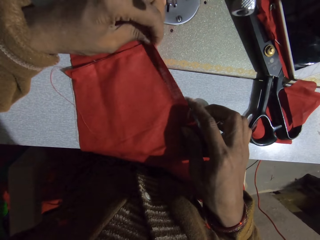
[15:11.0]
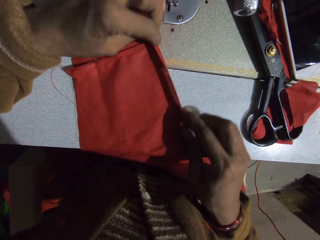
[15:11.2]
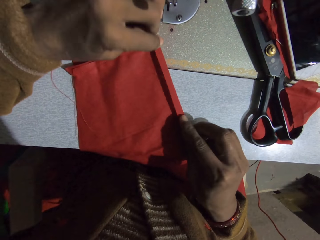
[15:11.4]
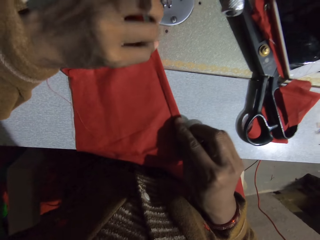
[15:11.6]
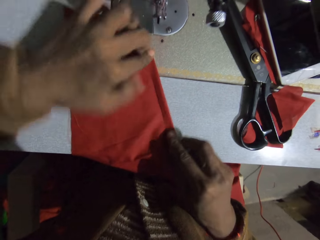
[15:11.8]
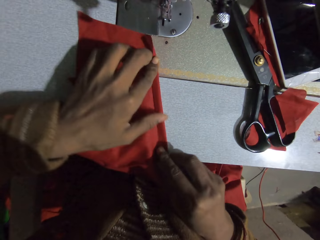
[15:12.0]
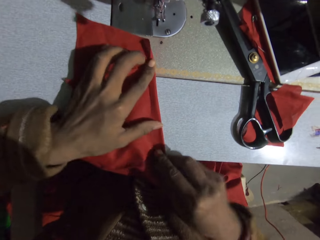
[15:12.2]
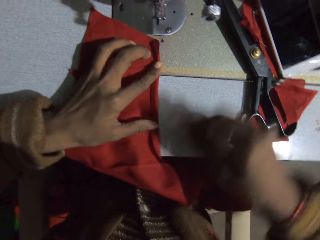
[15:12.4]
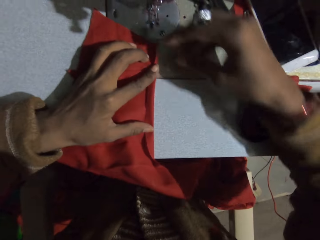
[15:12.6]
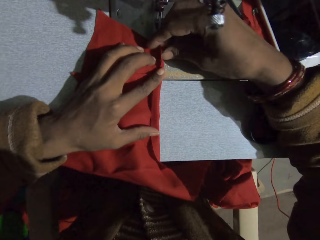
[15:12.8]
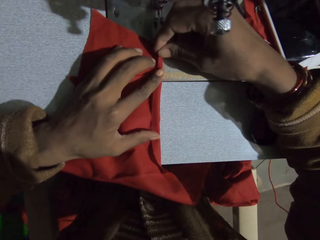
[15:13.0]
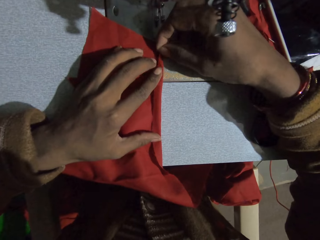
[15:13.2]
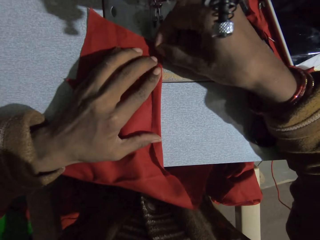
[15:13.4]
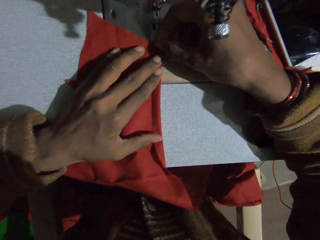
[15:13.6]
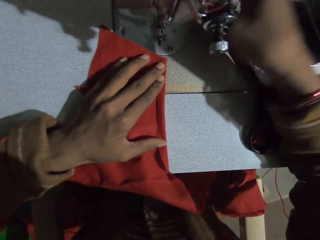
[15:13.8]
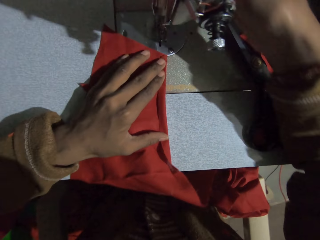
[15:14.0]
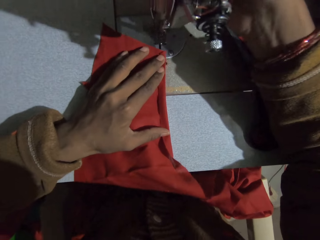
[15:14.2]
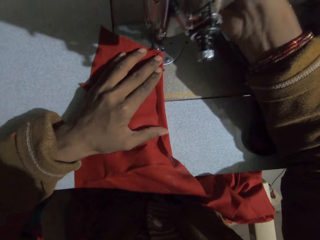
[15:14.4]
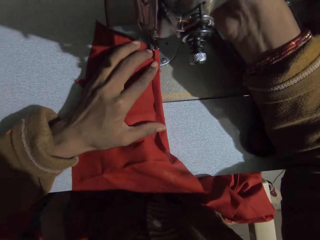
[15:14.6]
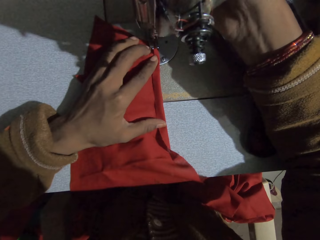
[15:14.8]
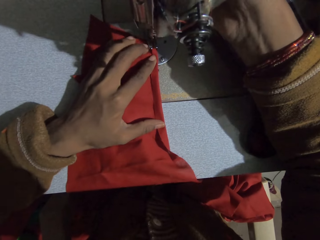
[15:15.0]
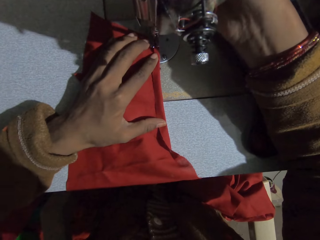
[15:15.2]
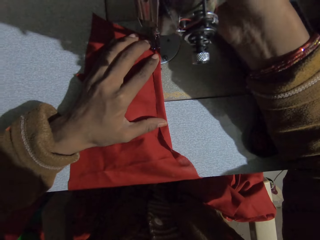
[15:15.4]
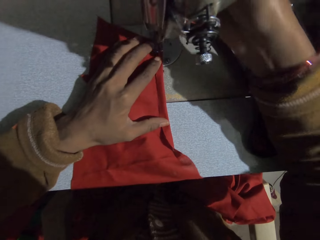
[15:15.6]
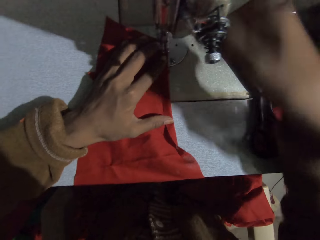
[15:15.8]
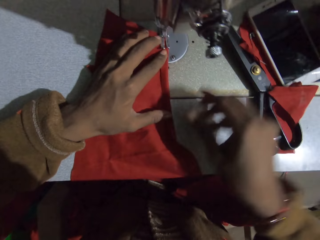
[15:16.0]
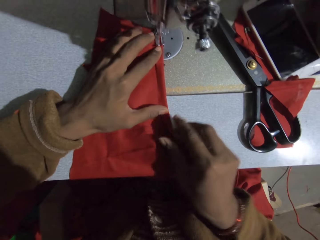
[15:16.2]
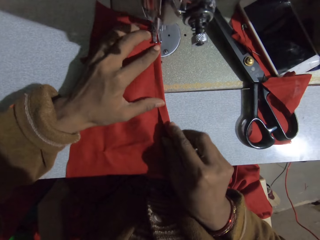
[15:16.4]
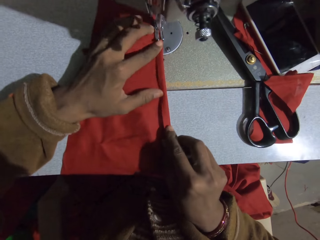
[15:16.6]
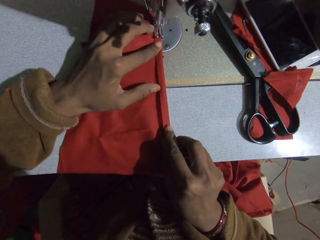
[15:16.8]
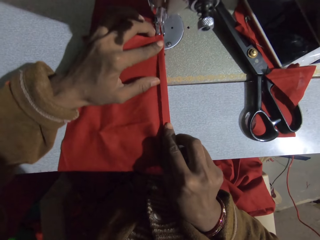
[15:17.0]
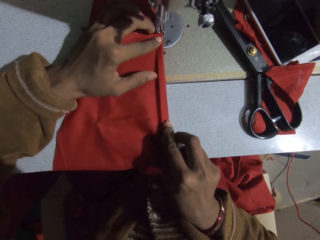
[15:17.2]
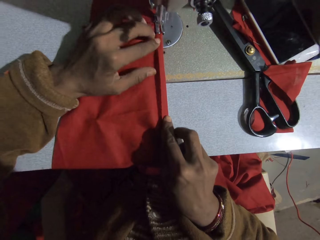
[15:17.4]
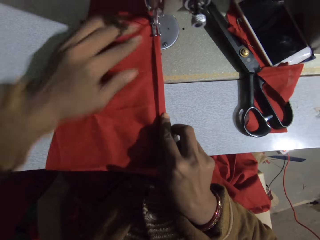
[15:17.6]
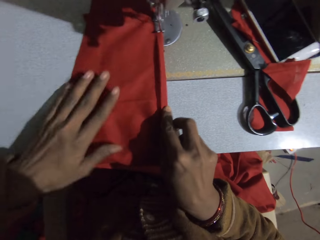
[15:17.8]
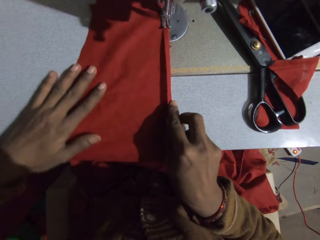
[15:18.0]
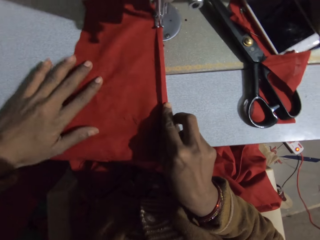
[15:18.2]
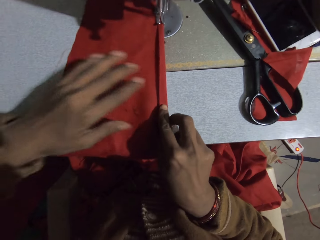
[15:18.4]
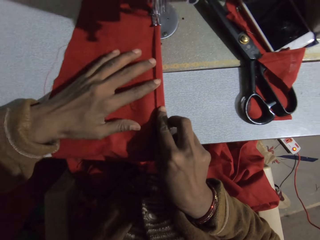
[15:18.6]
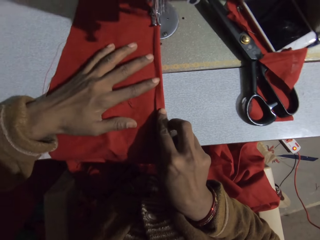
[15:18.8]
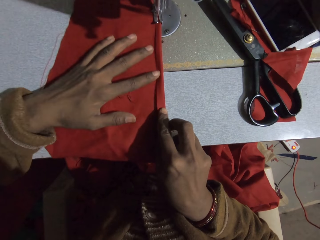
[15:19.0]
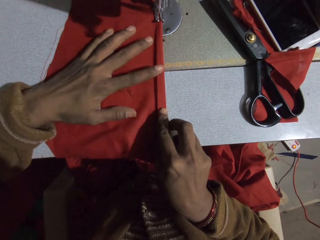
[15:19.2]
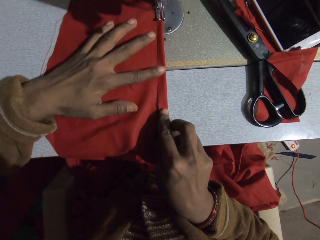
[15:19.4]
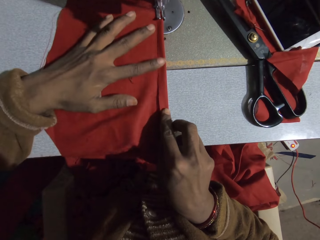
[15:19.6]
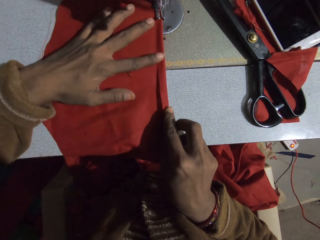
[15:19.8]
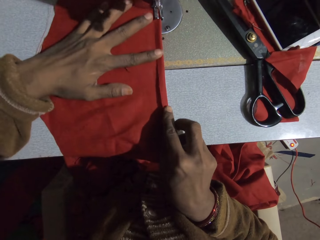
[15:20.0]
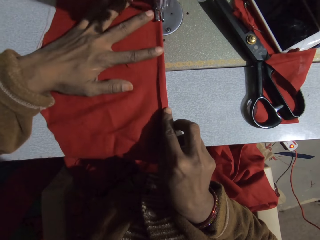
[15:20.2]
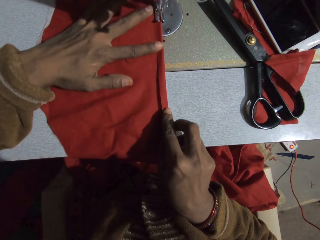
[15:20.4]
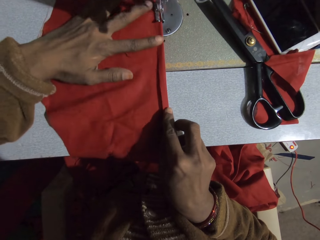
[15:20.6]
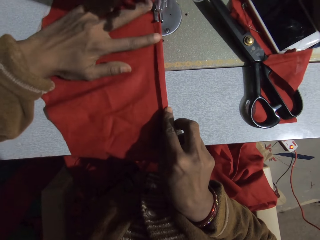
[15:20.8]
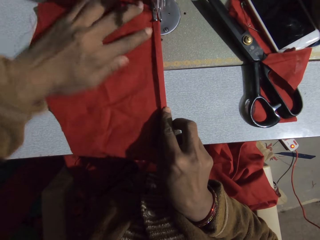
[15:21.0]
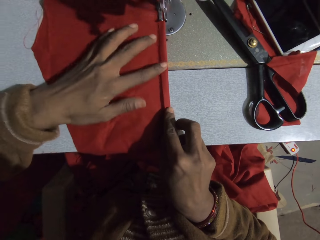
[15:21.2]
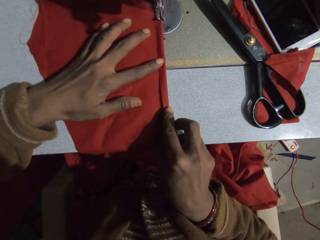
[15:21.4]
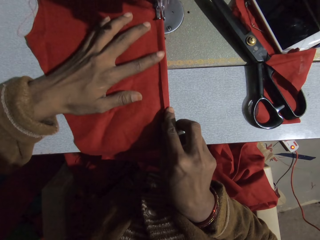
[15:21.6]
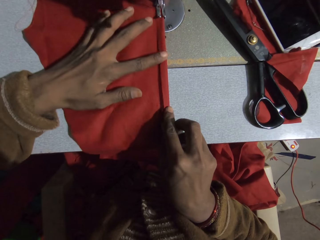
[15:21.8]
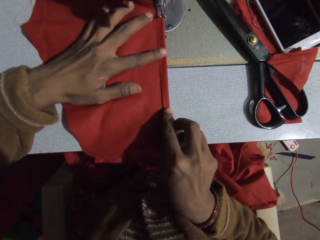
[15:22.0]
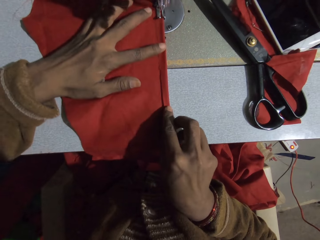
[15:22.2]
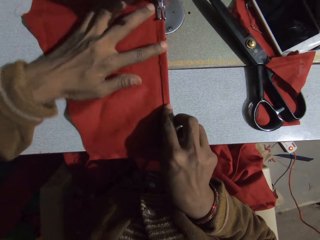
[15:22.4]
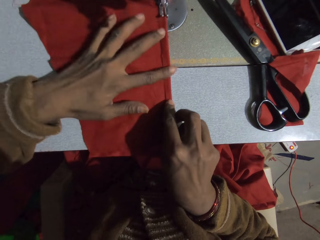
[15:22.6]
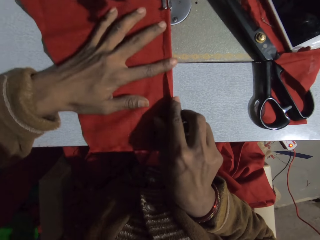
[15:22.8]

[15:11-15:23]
The camera wearer folds the edge of the cloth. They sew the piece of cloth.

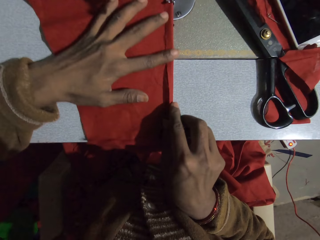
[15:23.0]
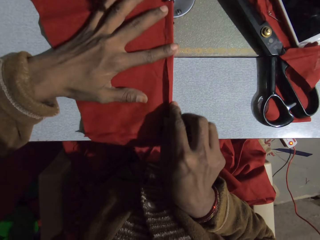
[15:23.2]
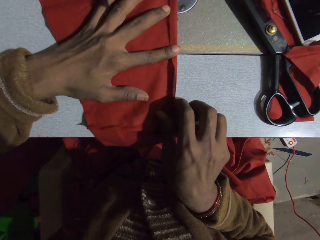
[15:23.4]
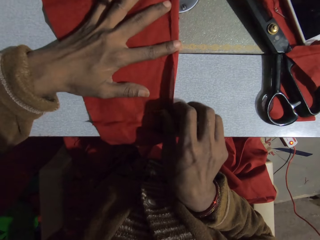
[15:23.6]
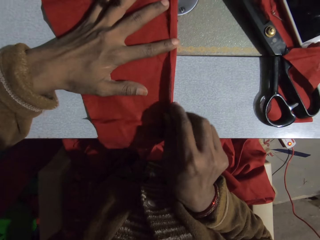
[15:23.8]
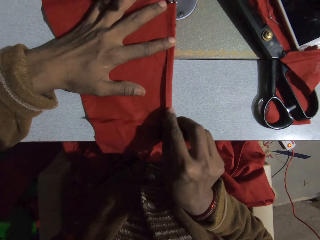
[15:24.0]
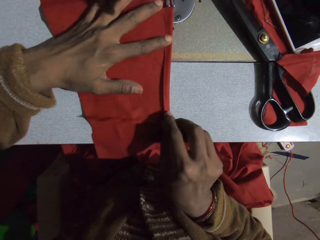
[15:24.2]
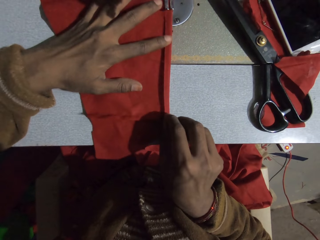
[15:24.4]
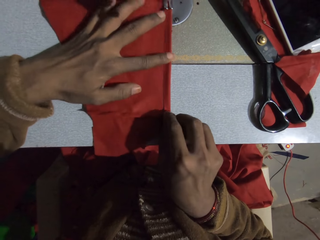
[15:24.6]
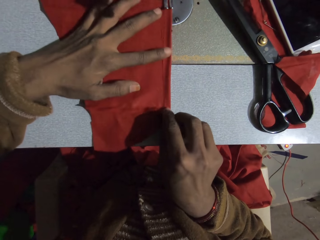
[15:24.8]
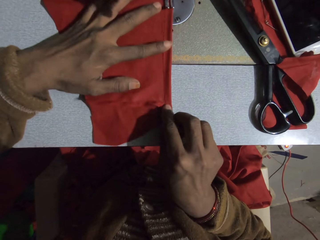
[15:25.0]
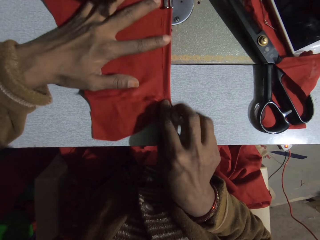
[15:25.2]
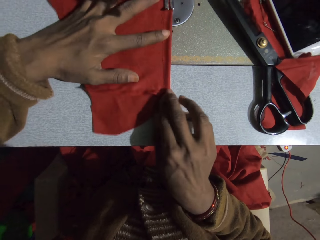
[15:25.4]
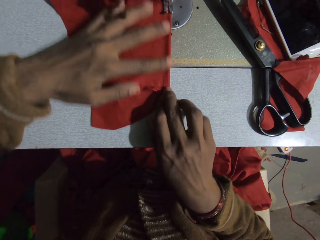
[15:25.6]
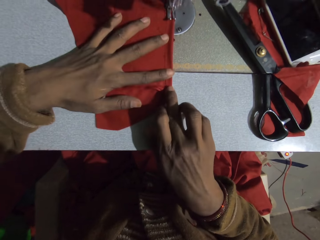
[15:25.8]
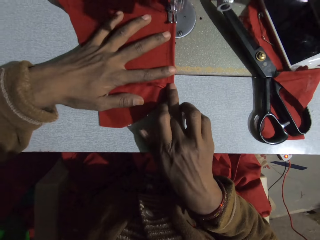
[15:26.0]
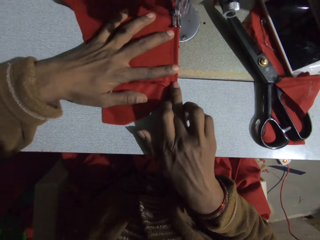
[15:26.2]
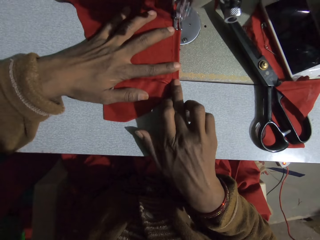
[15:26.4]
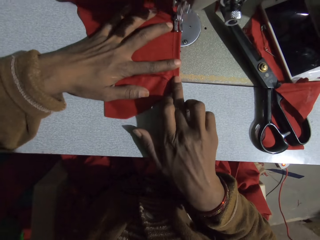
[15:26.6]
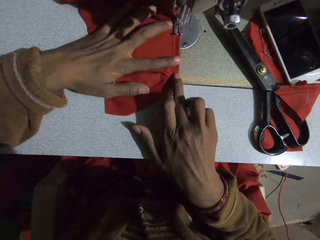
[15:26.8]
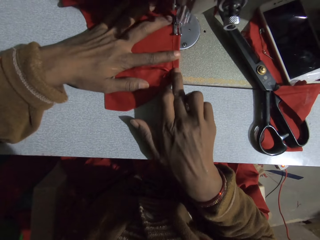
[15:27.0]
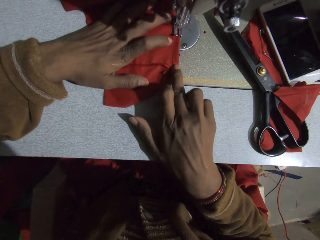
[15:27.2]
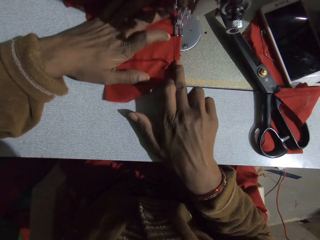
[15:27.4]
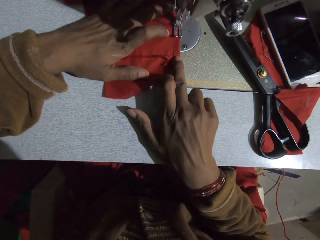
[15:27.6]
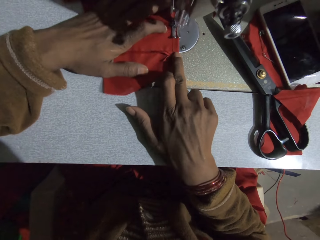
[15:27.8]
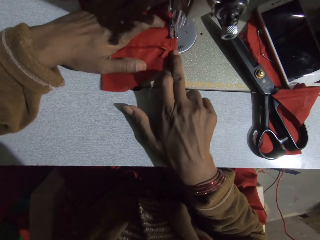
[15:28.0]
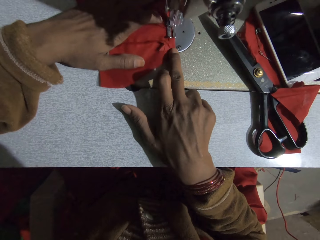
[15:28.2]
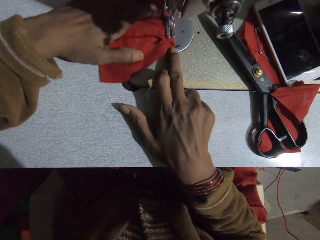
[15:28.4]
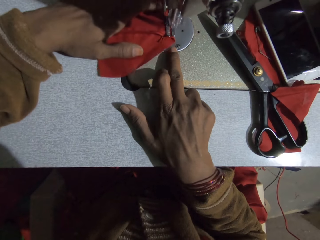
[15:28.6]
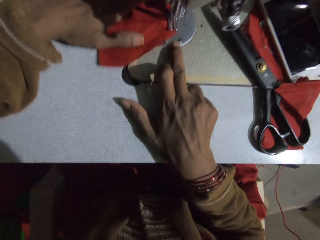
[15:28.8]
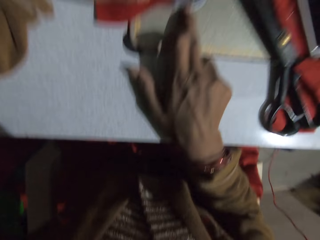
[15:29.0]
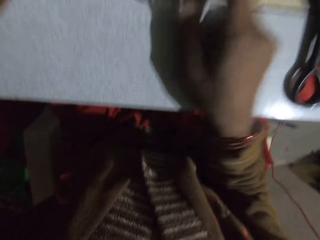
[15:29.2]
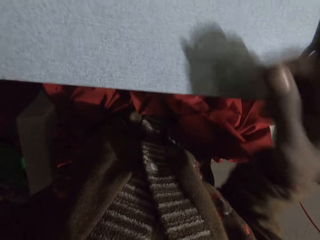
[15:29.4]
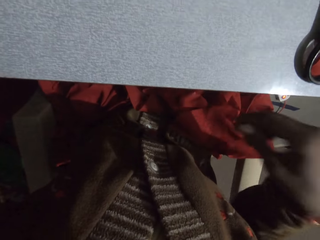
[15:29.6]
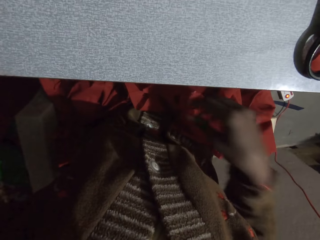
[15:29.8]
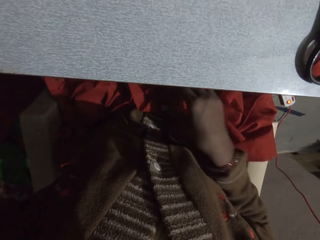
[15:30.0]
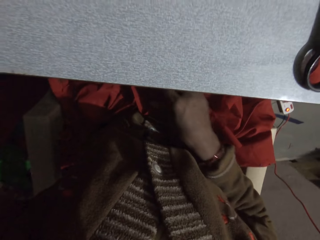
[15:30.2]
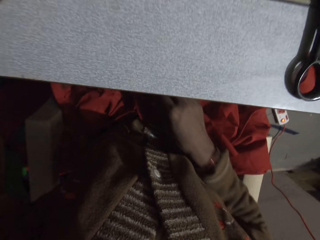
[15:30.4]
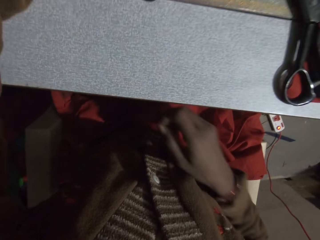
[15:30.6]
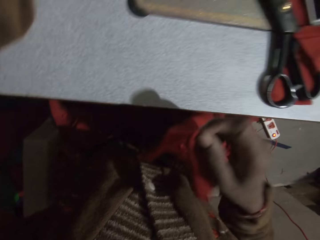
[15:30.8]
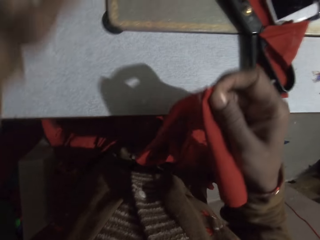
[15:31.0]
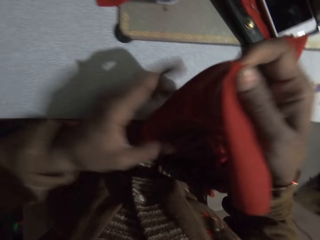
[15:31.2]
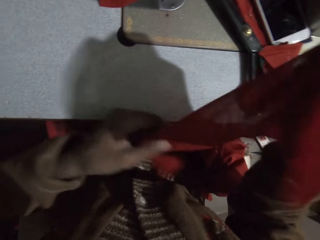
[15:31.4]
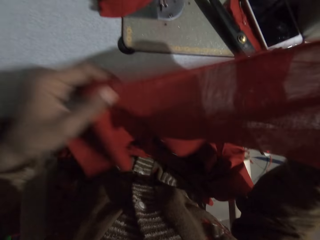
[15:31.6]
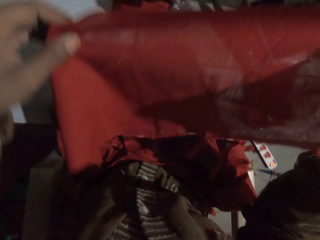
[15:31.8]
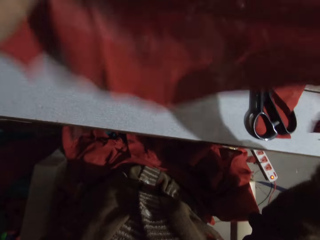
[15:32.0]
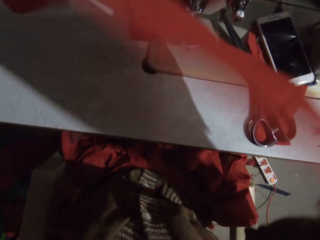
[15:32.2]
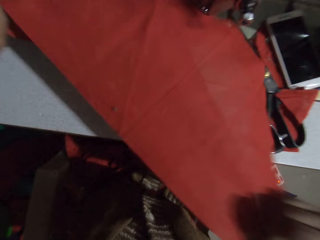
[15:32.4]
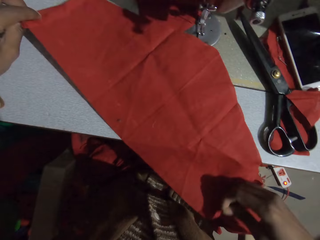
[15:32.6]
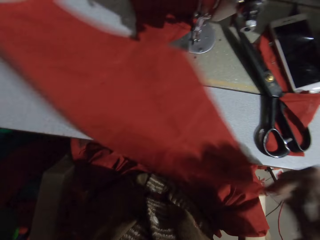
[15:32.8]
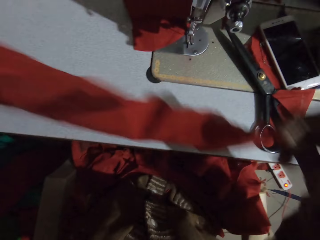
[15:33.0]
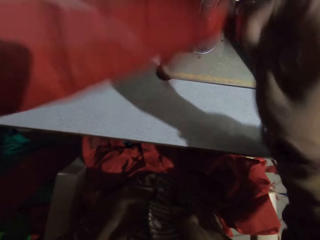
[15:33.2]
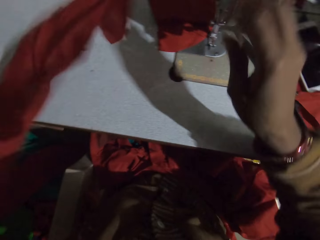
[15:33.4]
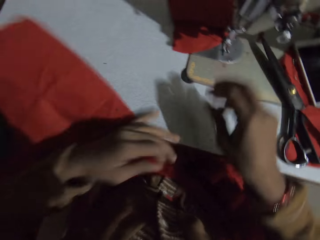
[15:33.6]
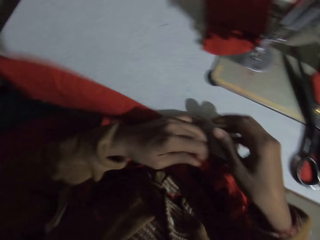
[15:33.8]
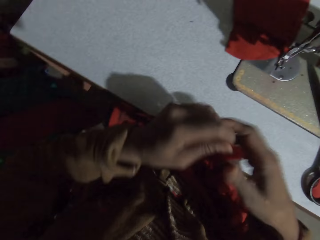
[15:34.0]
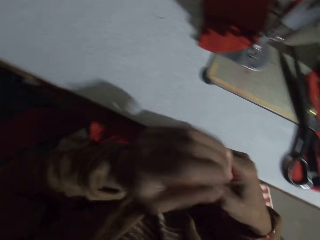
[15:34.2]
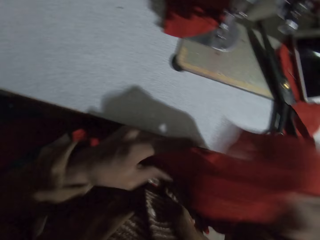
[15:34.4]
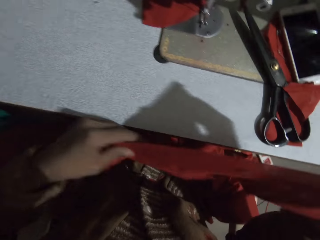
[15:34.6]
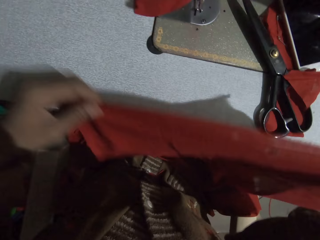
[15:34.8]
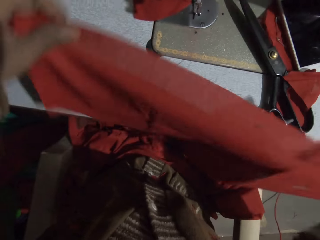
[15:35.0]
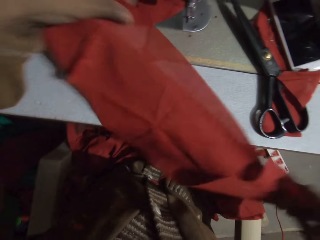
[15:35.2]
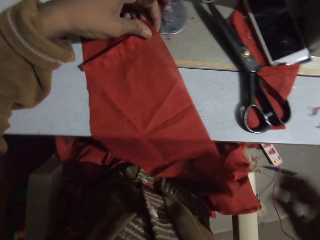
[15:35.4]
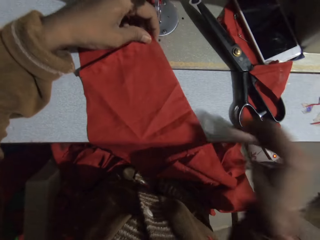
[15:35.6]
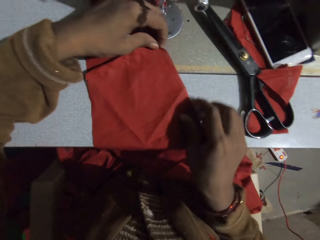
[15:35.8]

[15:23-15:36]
The camera wearer picks up the piece of cloth. They turn the piece of cloth.
